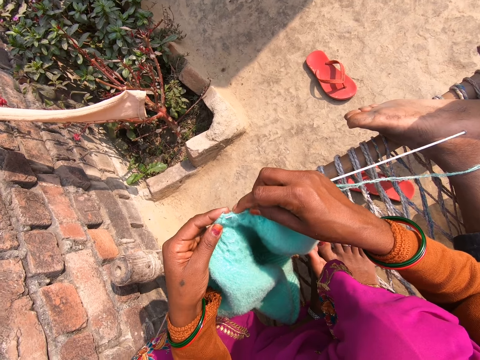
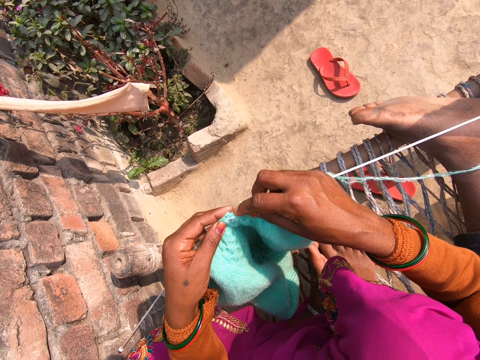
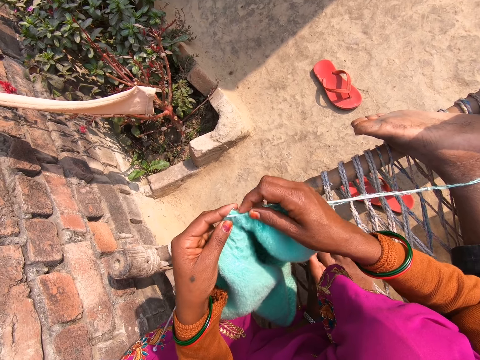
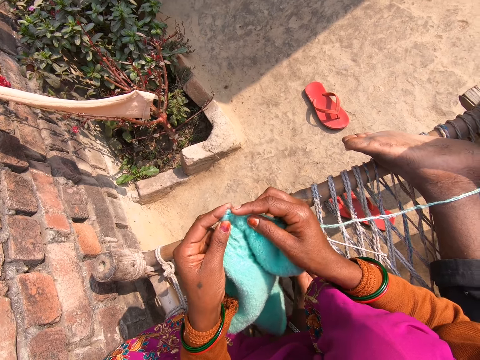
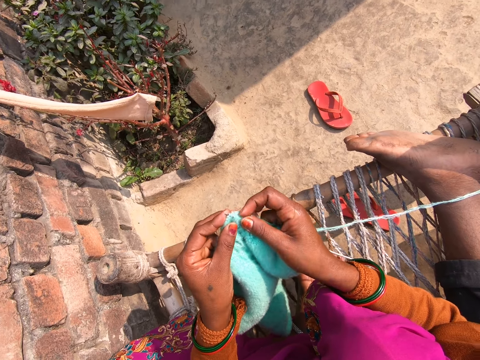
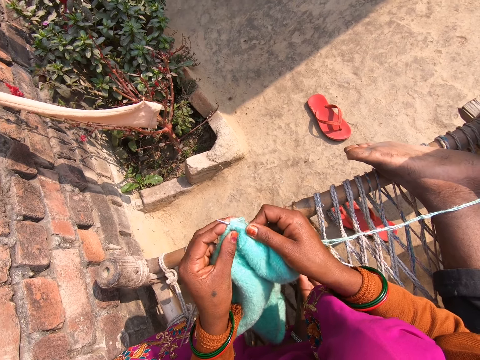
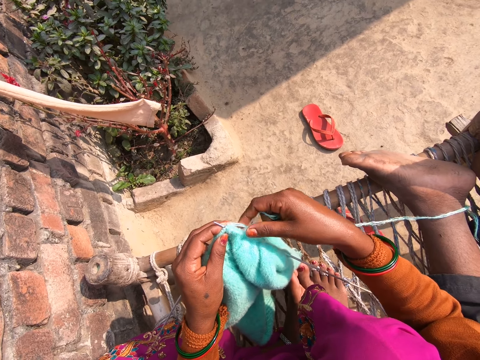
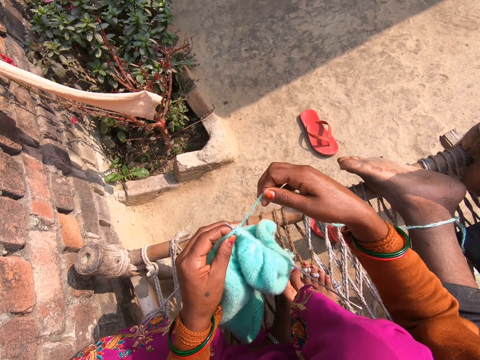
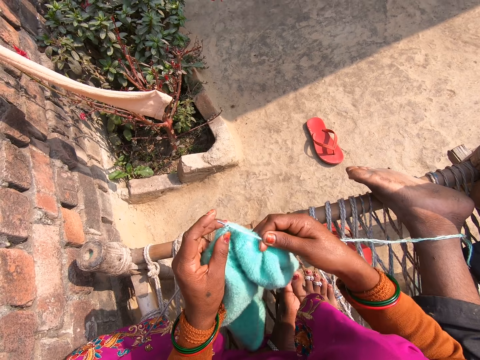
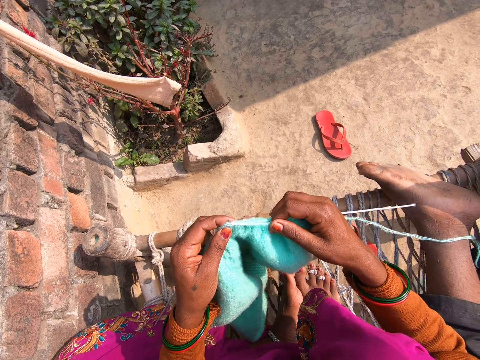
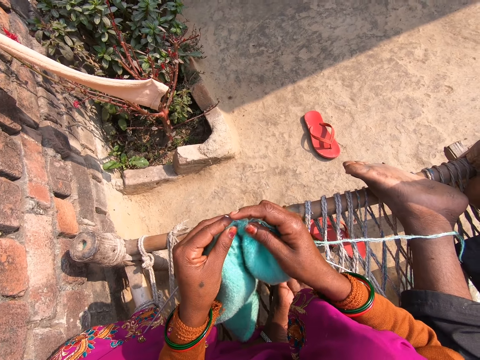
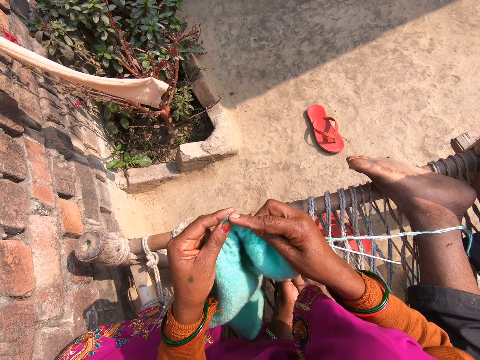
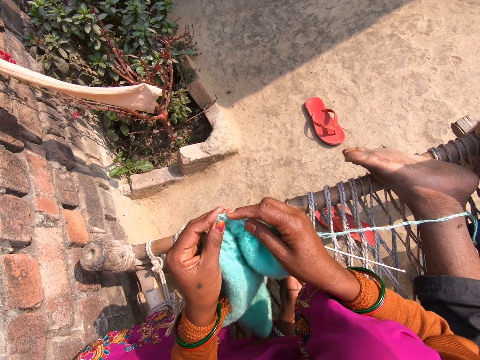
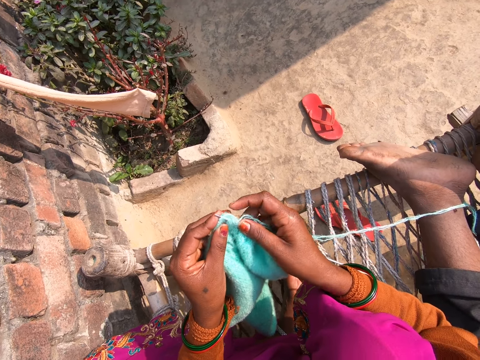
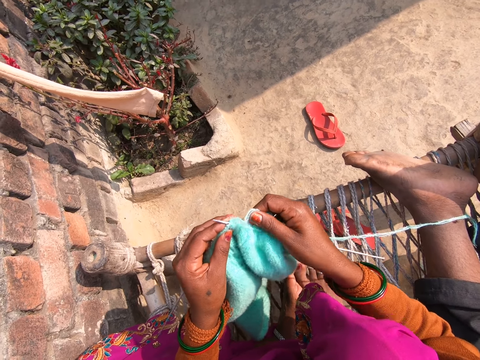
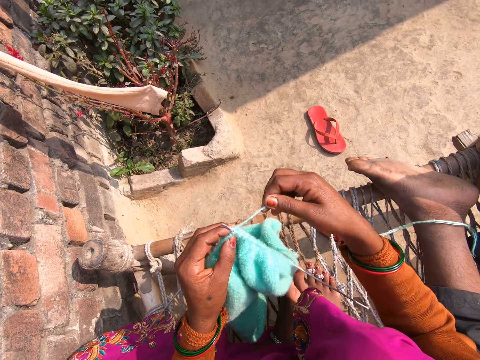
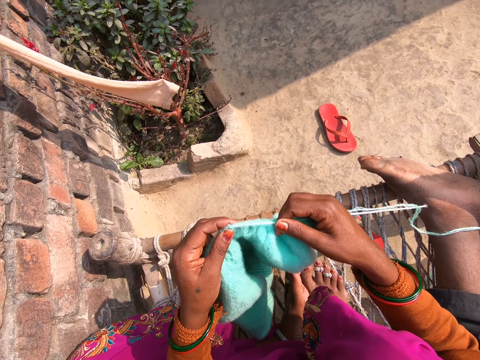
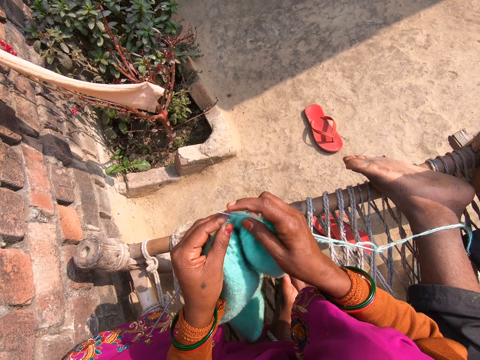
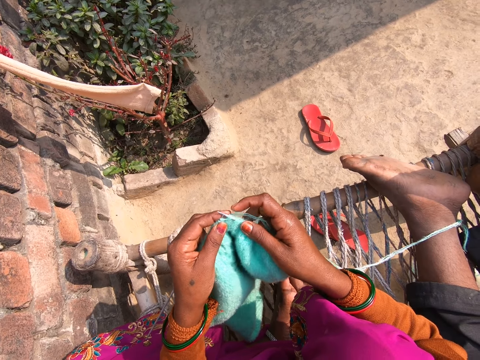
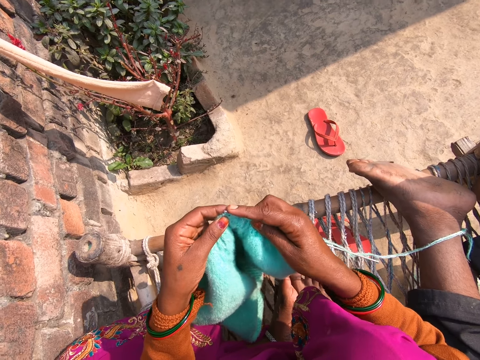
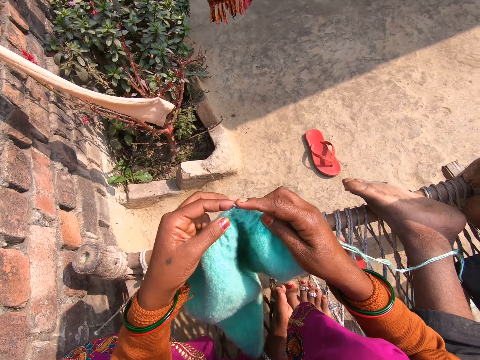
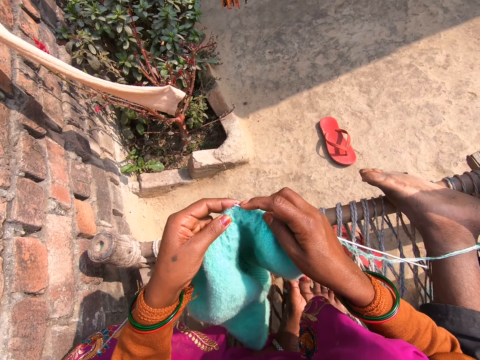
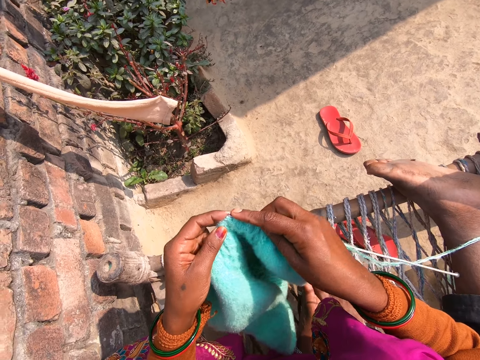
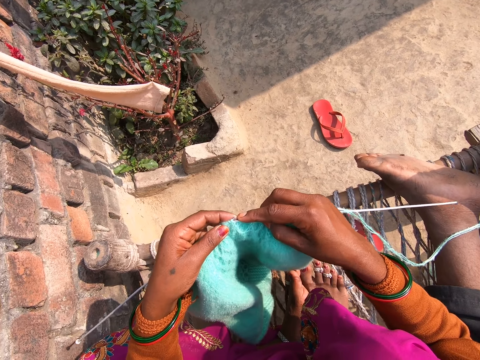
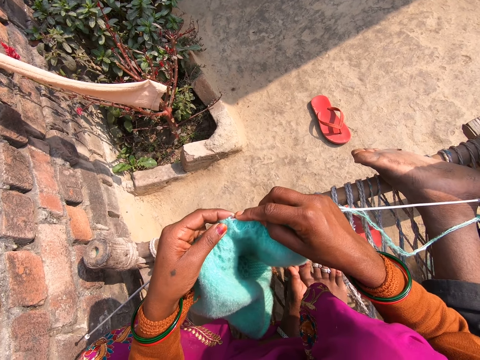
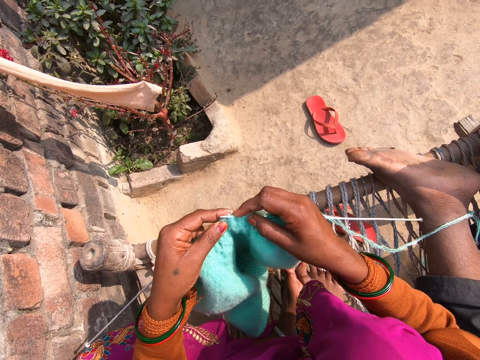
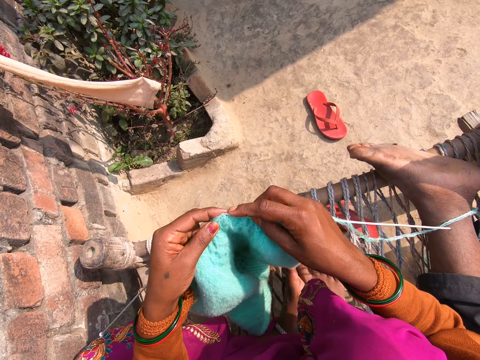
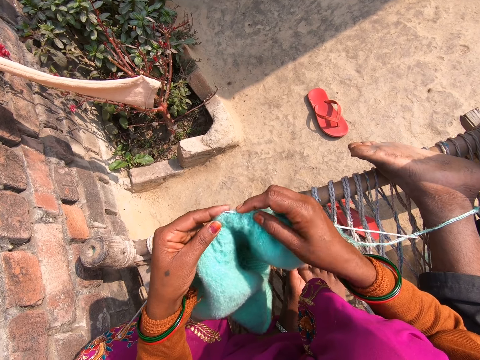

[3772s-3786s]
The camera wearer rolls the yarn around the crochet needle. They knit the sweater. They knit the sweater again.

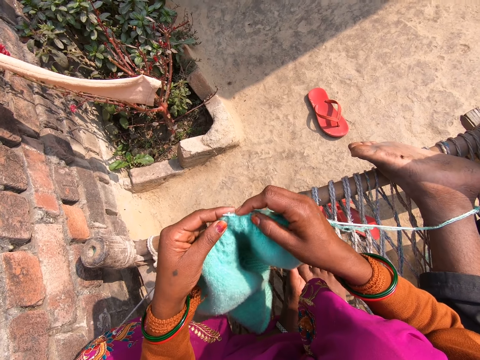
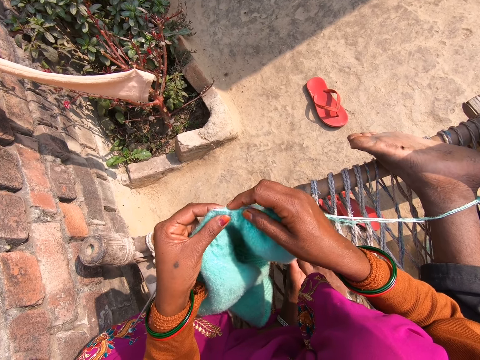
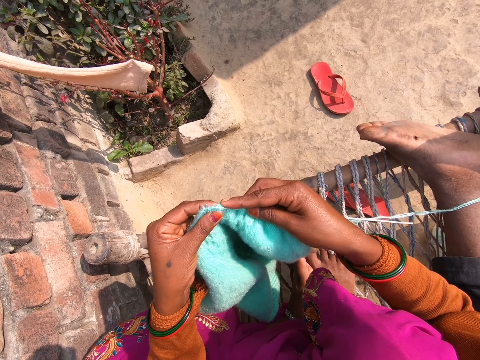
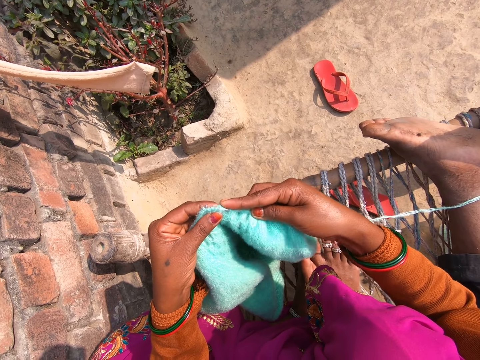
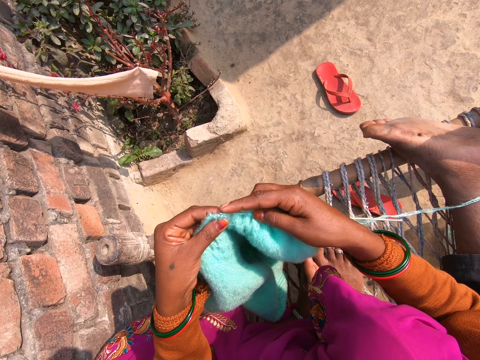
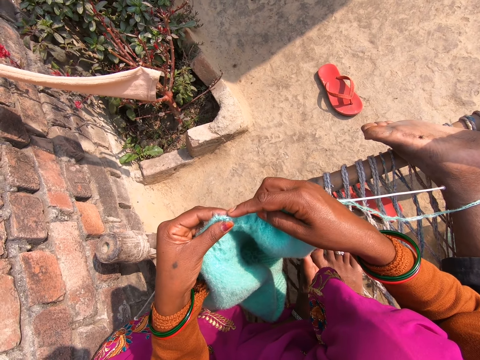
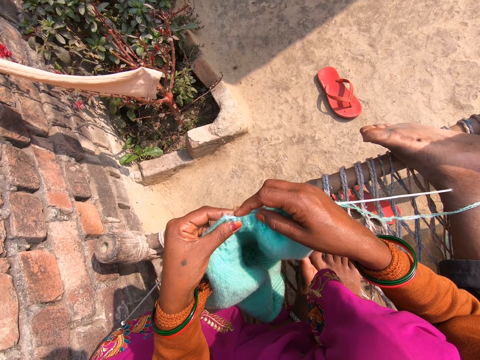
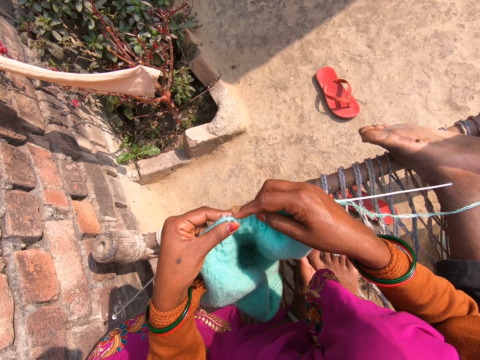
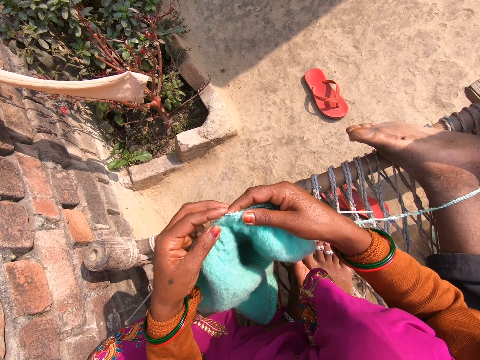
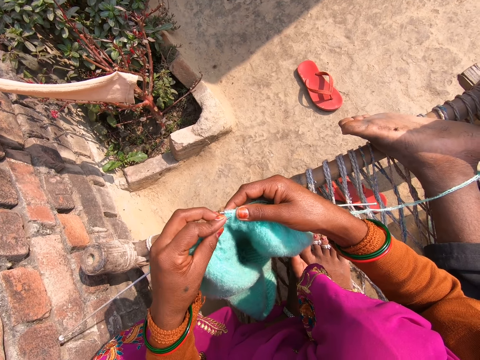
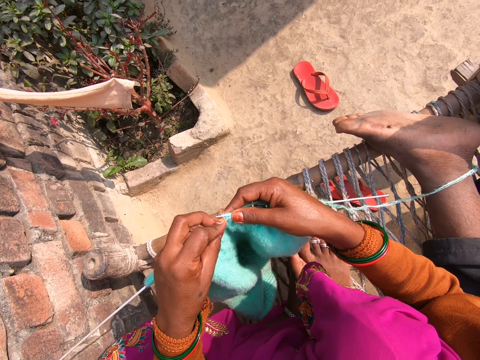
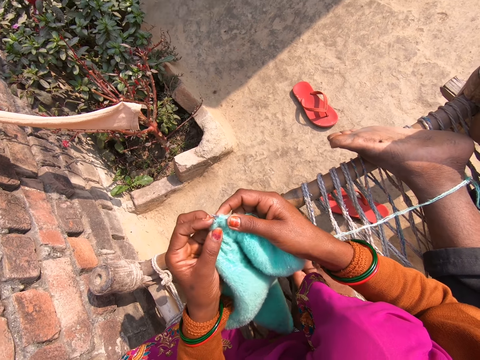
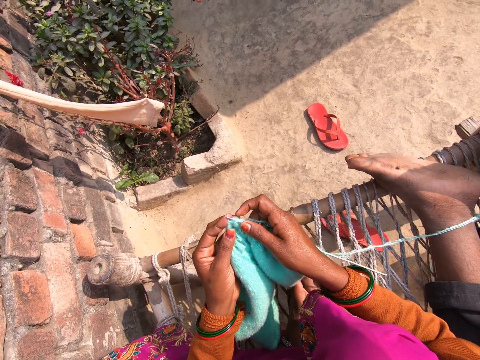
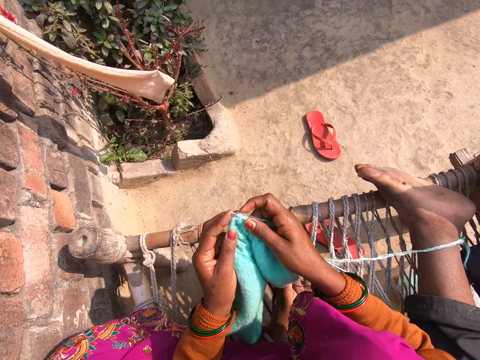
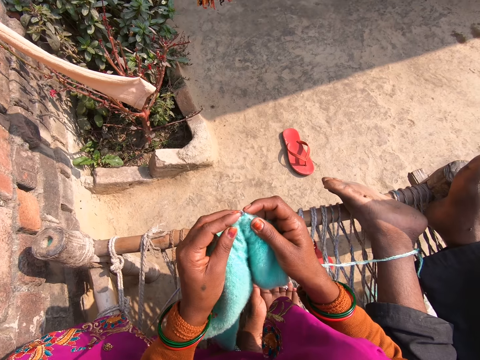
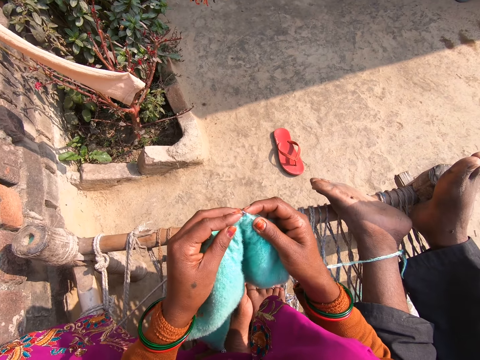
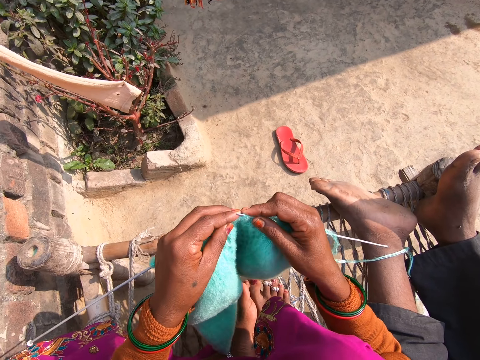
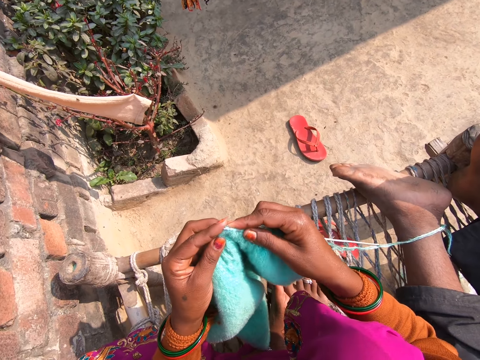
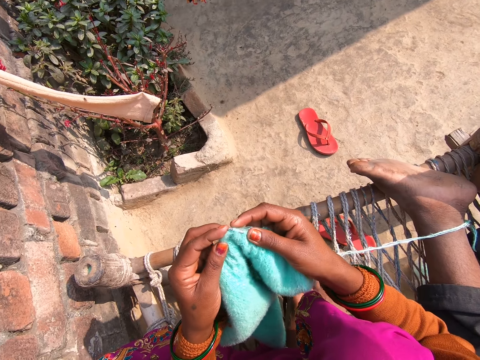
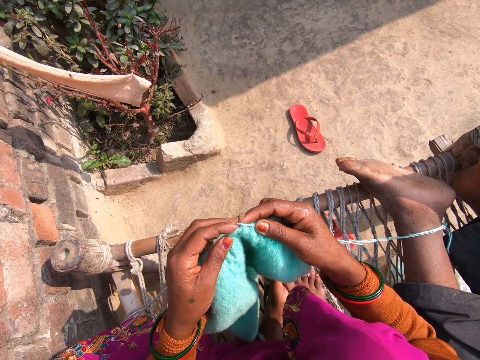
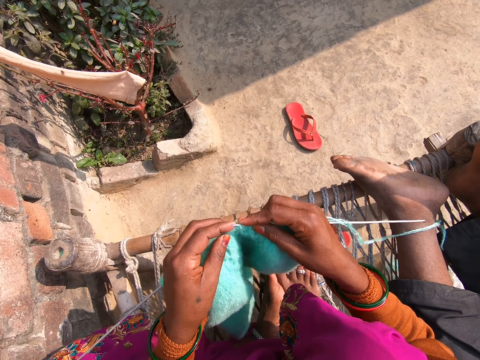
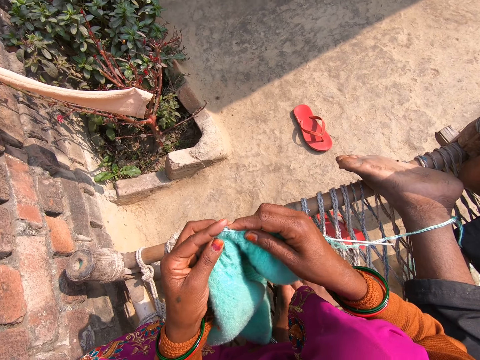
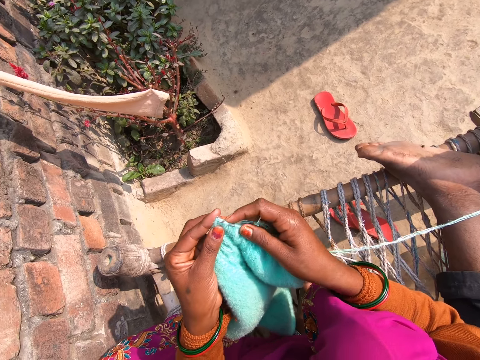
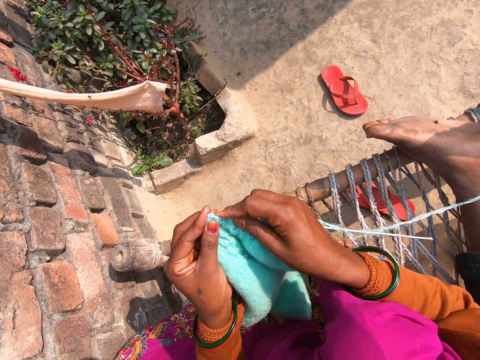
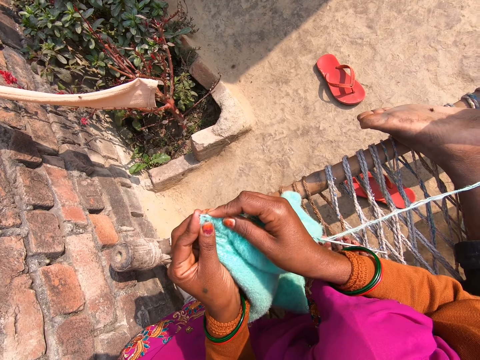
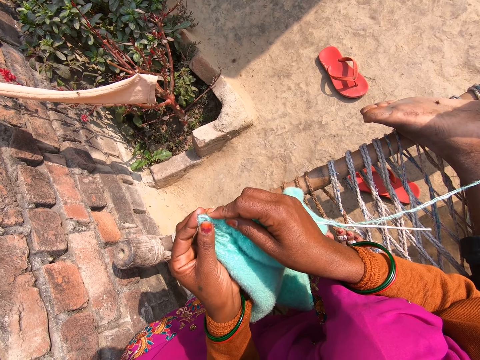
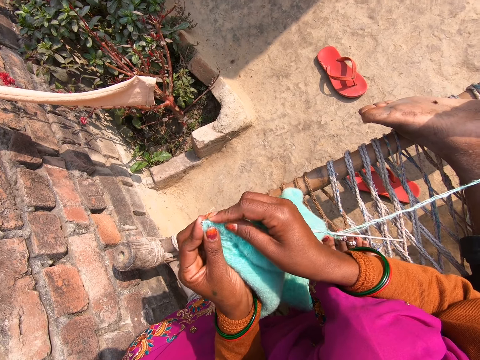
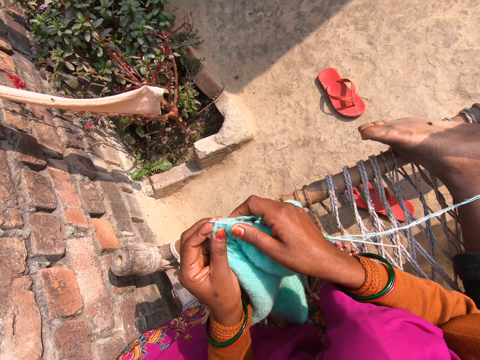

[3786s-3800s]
The camera wearer knits the sweater. They knit the sweater again.
